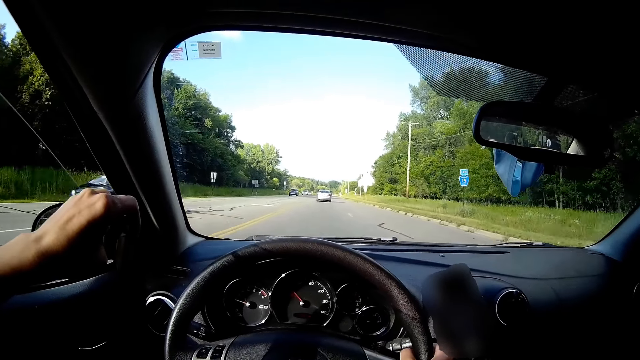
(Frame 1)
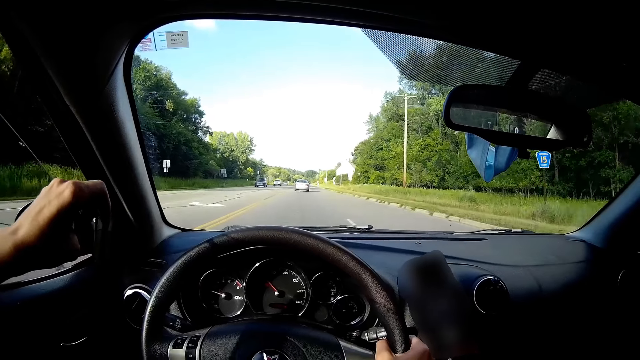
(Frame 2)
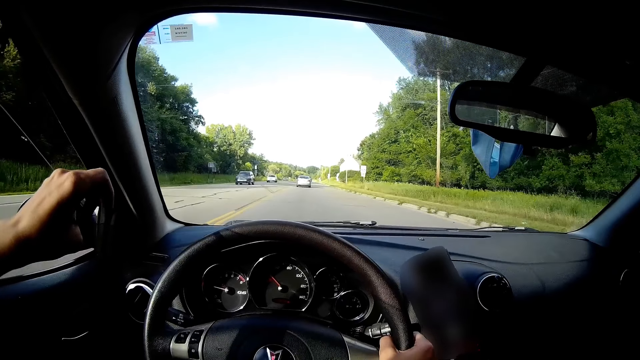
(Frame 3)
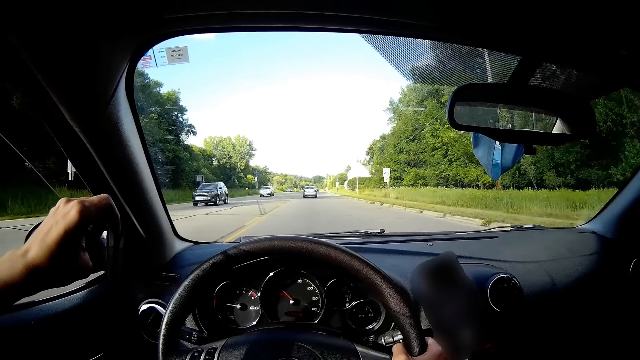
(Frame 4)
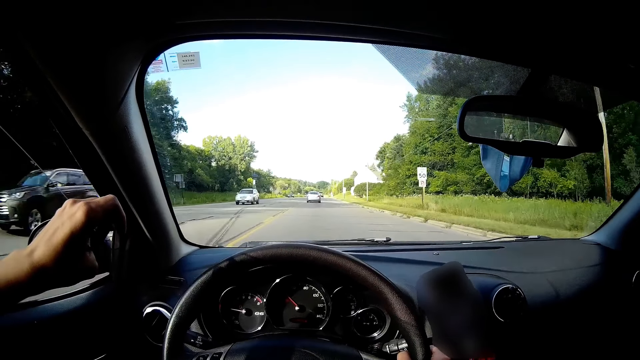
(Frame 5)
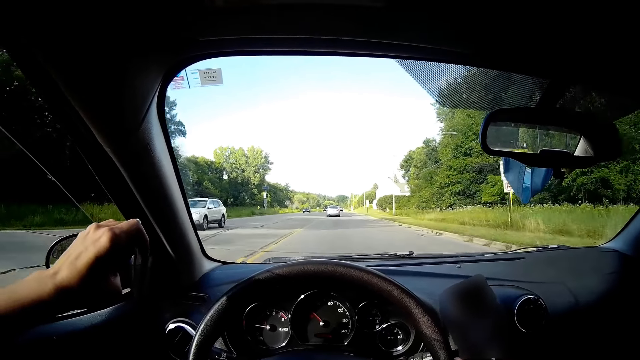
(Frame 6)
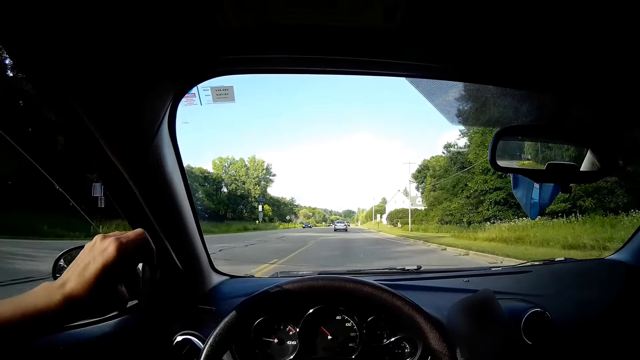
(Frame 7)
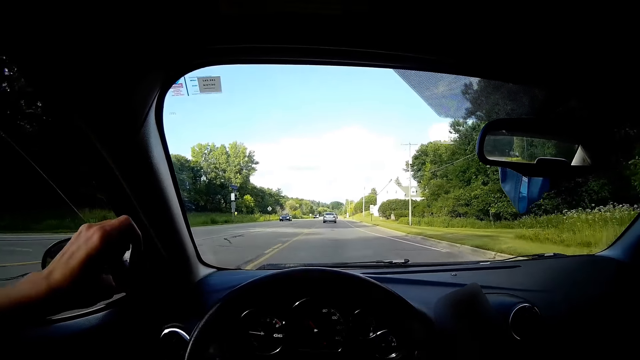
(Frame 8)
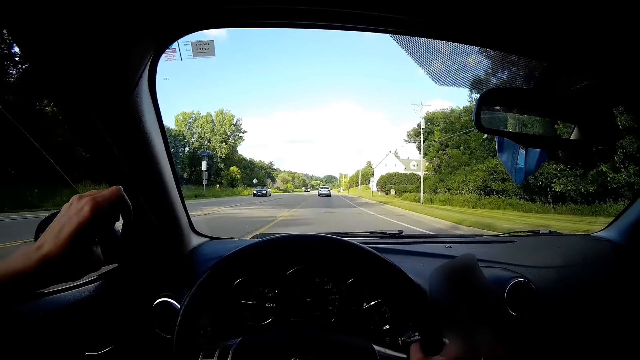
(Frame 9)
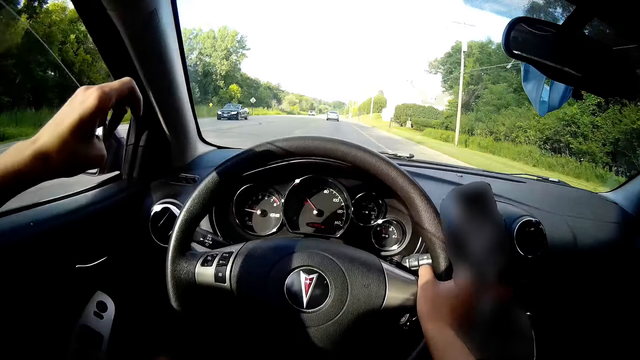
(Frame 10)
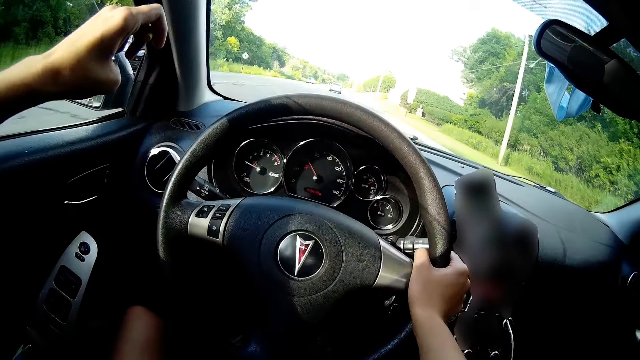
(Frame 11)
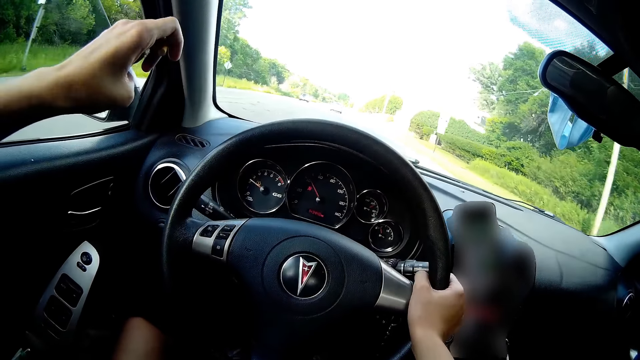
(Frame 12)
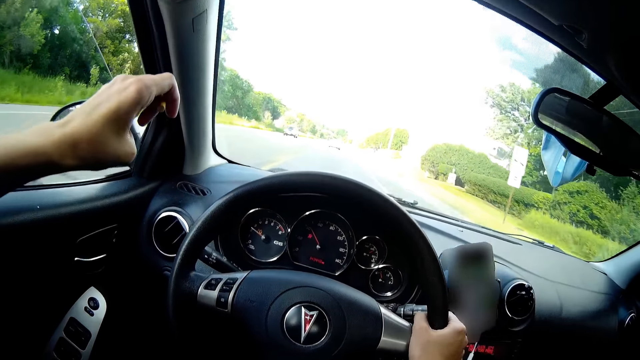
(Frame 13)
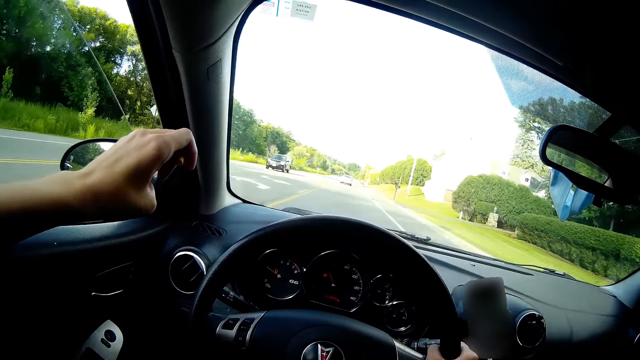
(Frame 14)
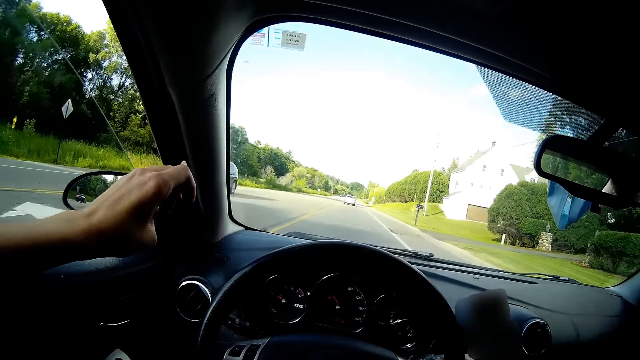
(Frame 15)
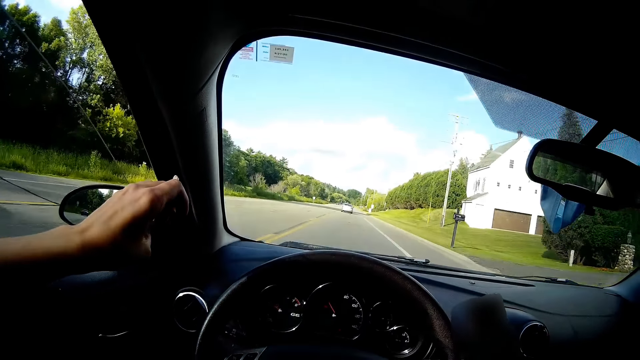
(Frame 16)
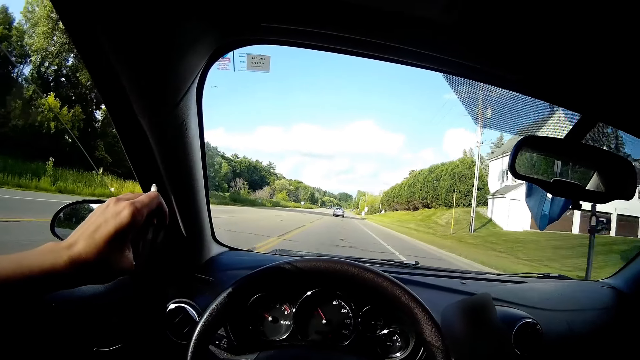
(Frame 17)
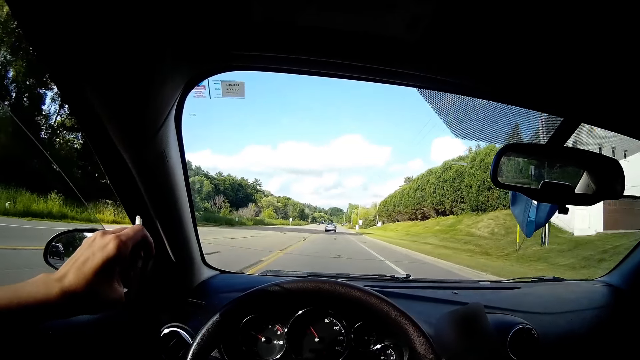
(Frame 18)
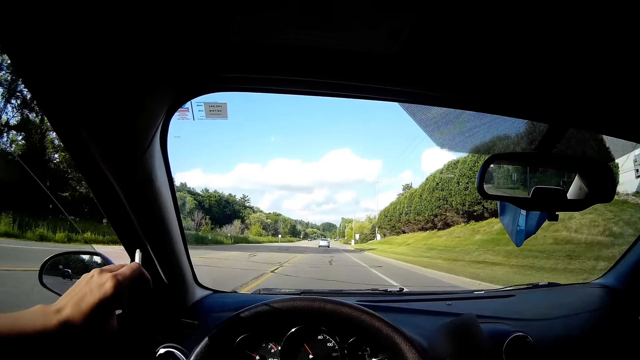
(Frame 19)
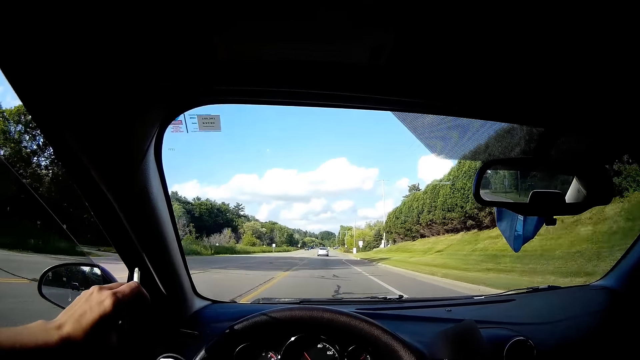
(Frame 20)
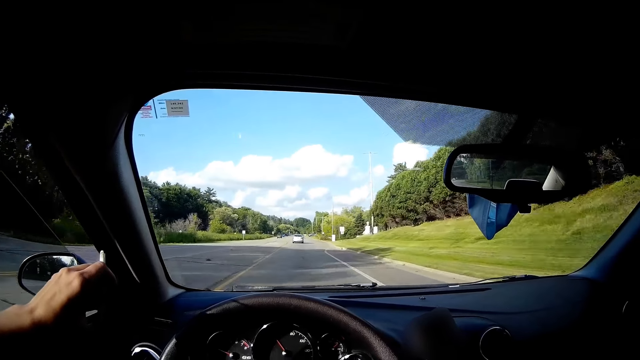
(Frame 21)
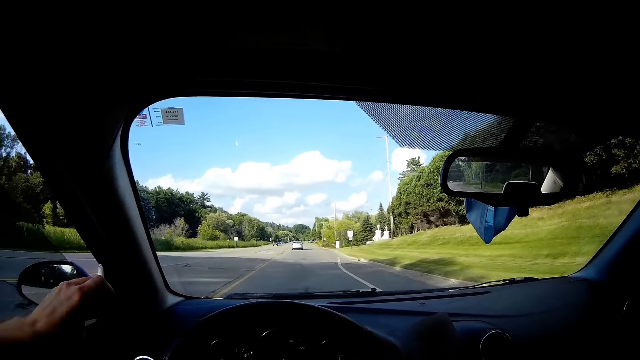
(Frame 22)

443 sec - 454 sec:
A black car drives past the camera wearer. A black car drives past them again. A white car drives past them. A black car drives past them. A black car drives past them again.

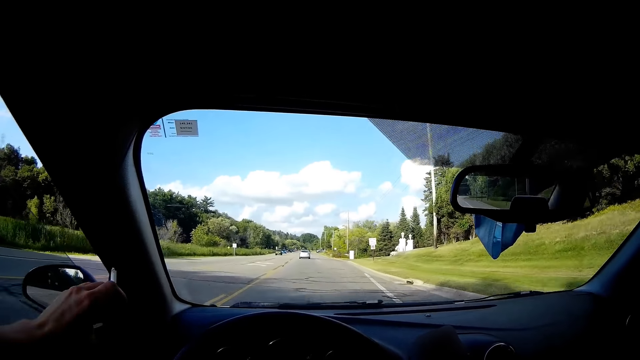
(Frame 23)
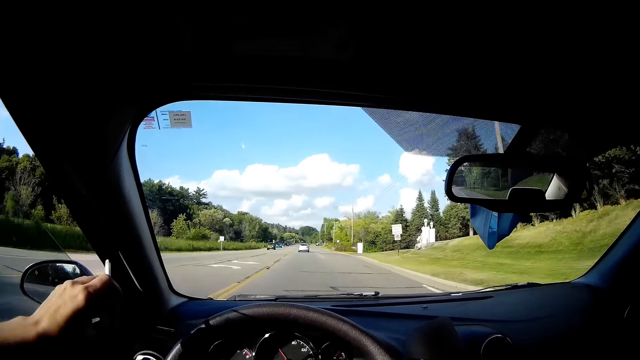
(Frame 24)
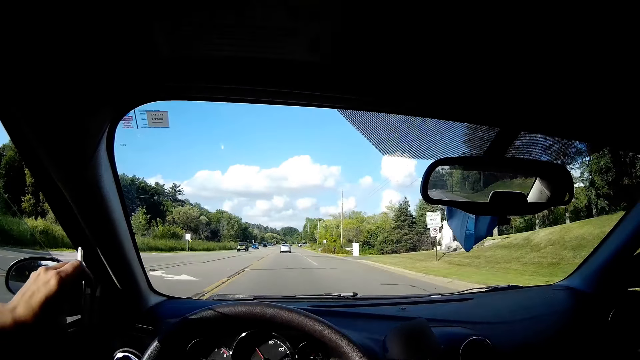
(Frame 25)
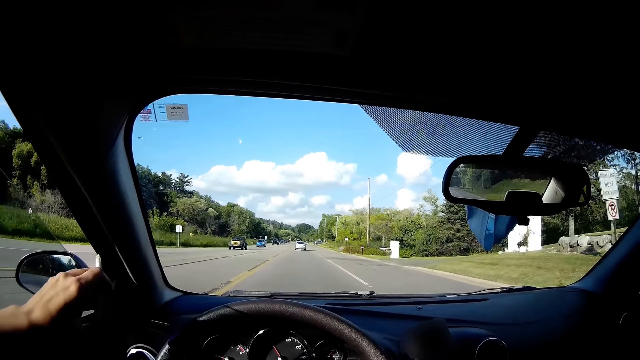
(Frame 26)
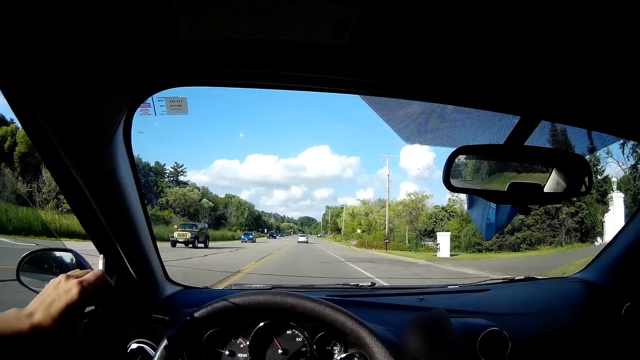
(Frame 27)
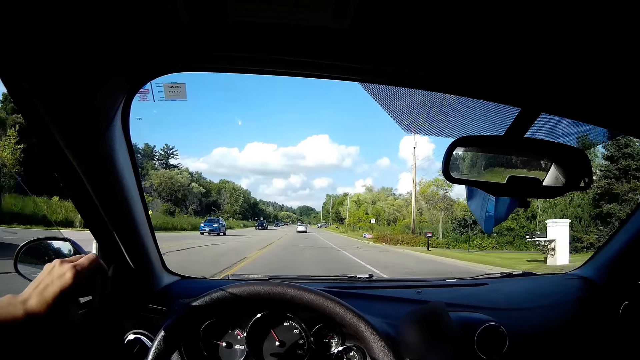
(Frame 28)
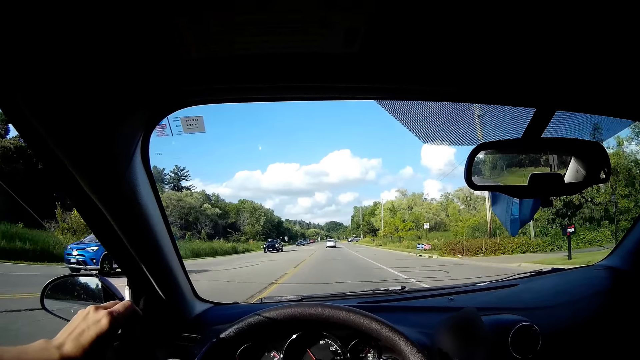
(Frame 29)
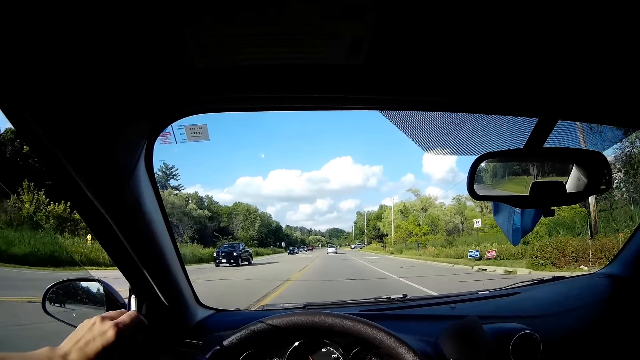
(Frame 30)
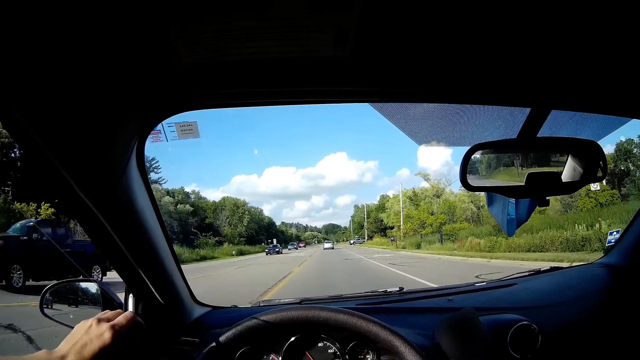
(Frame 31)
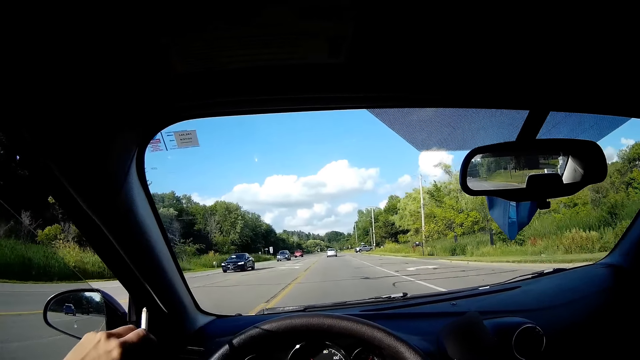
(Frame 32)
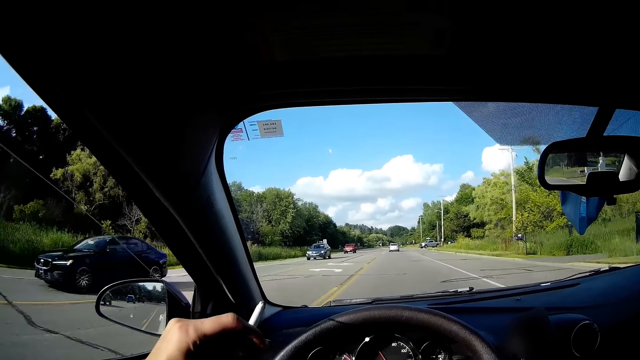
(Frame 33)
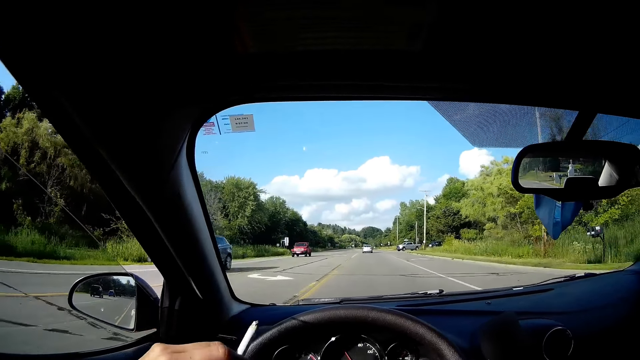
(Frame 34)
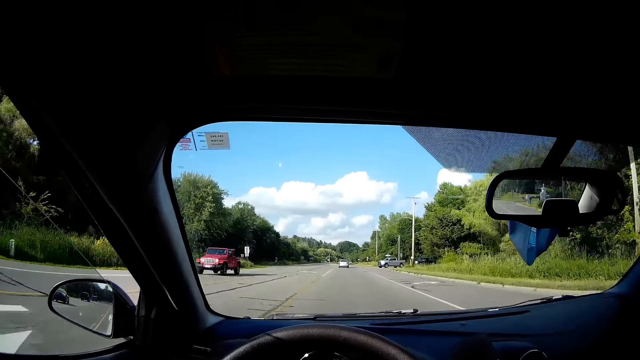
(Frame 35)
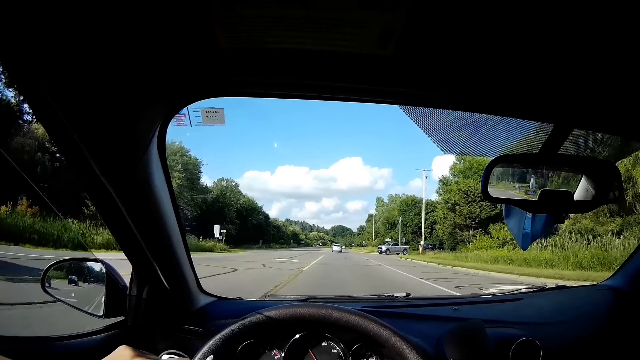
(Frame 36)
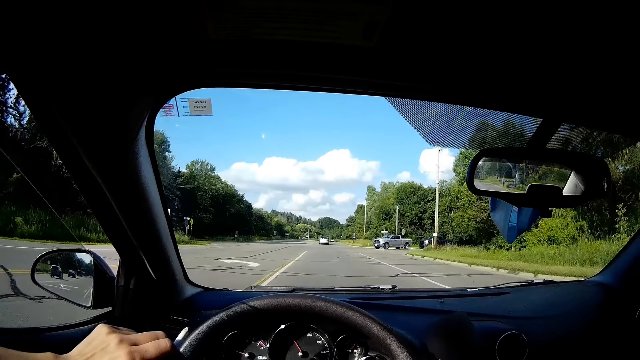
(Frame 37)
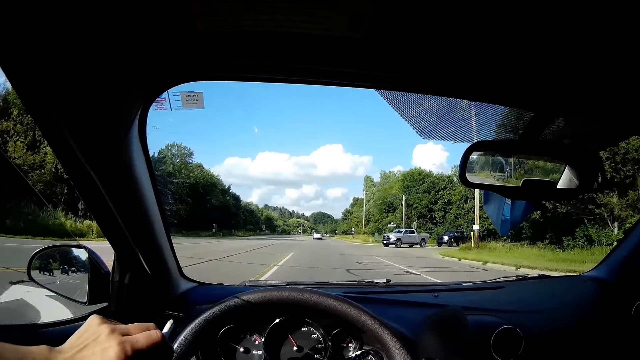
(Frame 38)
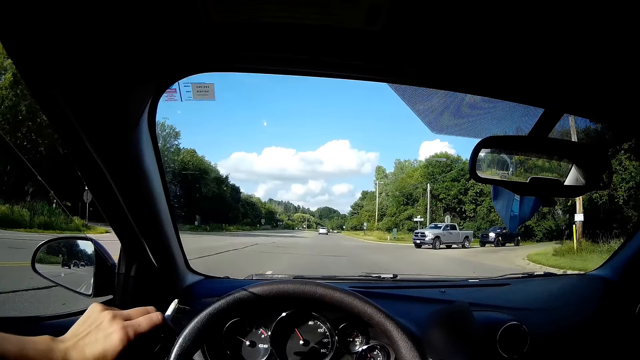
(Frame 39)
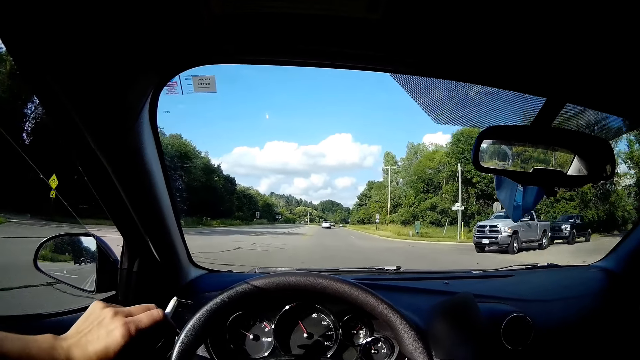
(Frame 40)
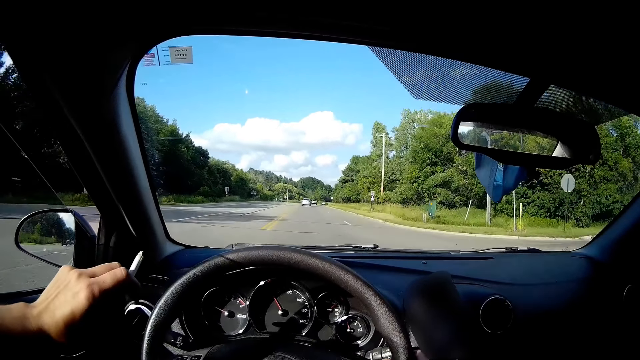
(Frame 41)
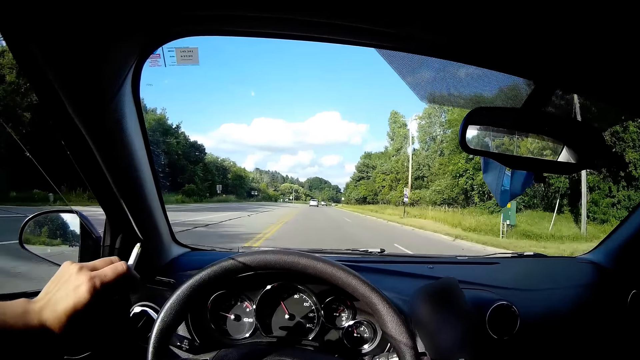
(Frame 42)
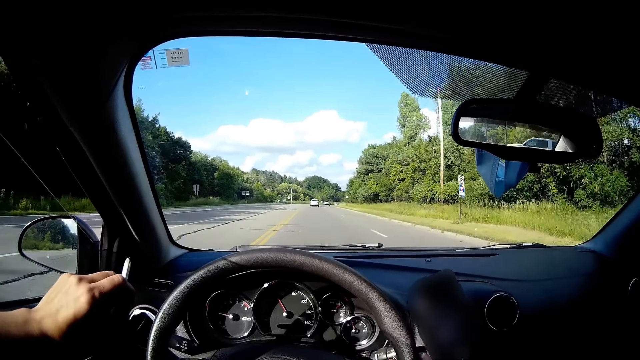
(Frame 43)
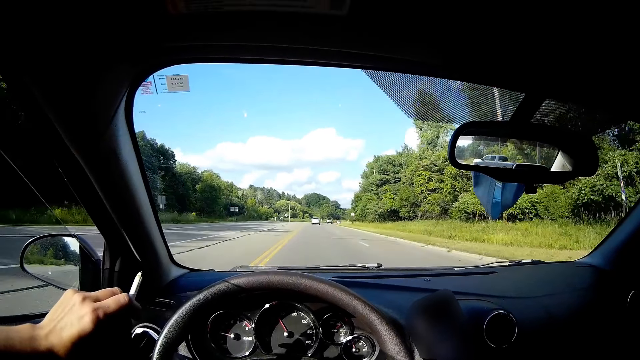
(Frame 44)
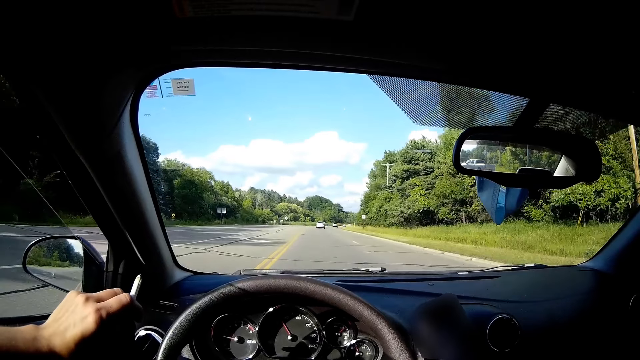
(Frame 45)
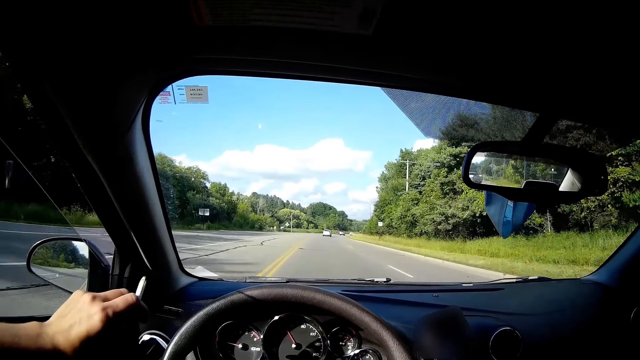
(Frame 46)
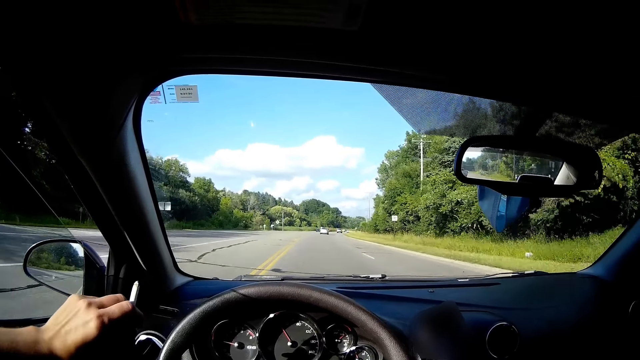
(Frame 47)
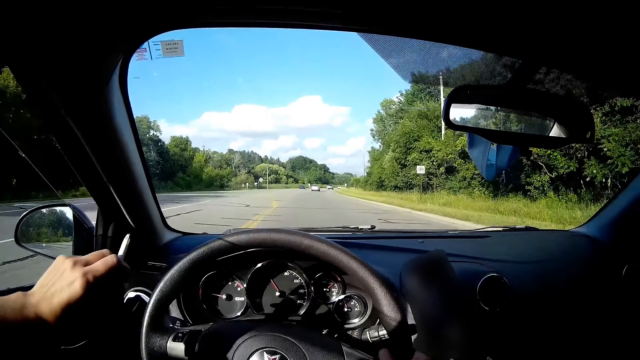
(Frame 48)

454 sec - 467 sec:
A green car drives past the camera wearer. A blue car drives past them. A black truck drives past them. A black car drives past them. A blue car drives past them. A red car drives past them.
